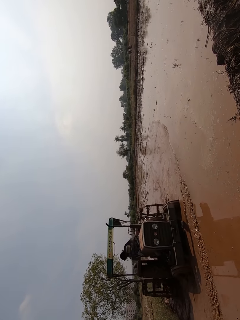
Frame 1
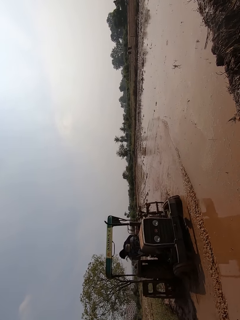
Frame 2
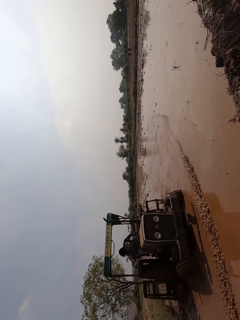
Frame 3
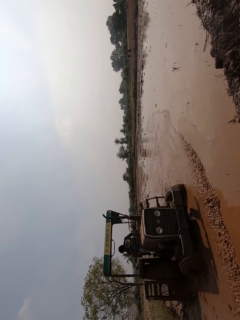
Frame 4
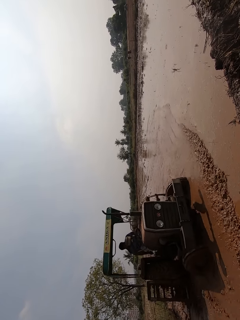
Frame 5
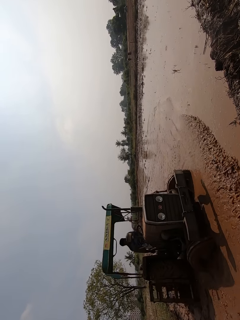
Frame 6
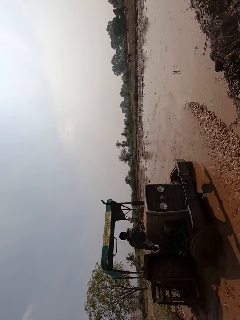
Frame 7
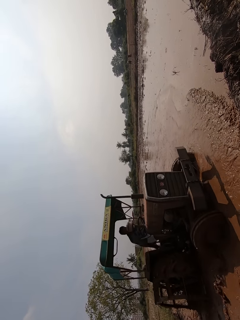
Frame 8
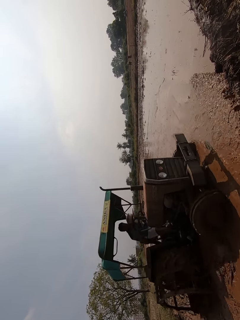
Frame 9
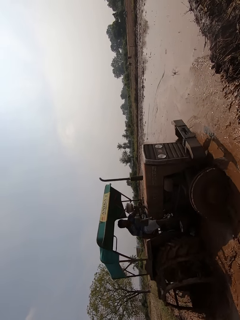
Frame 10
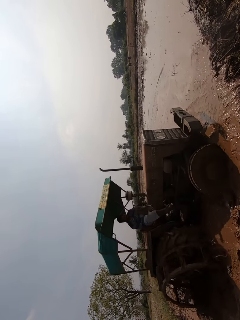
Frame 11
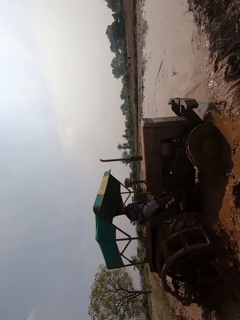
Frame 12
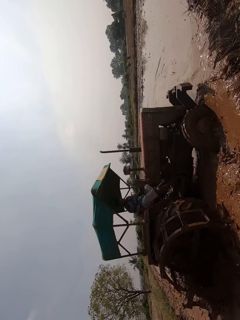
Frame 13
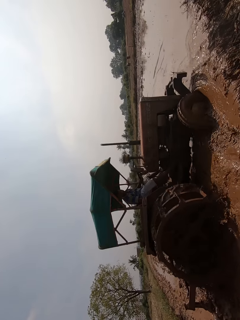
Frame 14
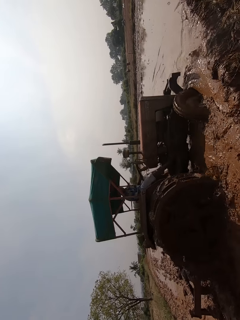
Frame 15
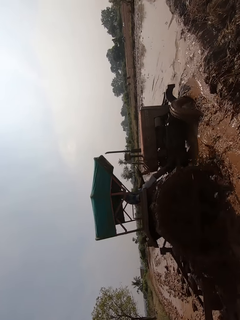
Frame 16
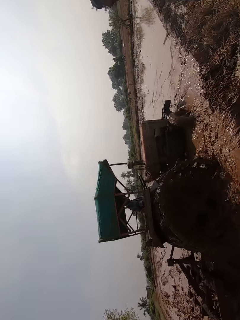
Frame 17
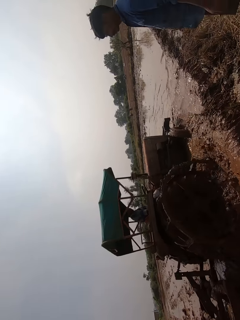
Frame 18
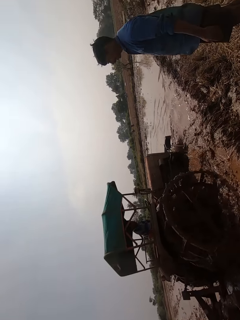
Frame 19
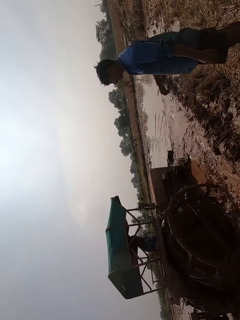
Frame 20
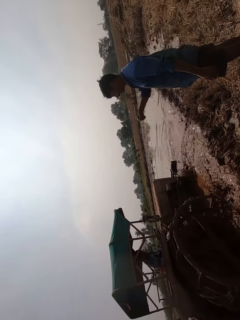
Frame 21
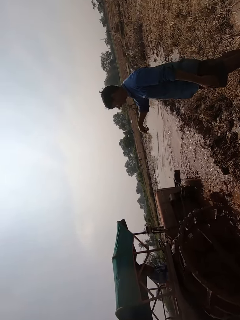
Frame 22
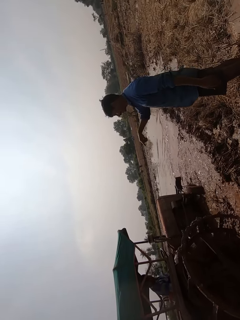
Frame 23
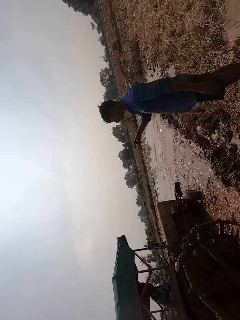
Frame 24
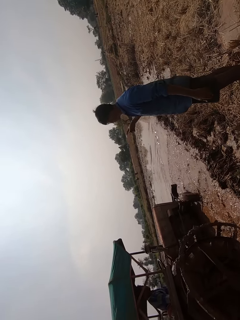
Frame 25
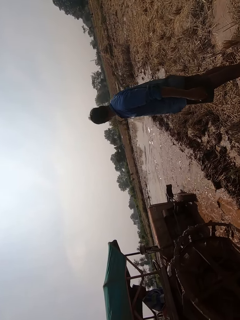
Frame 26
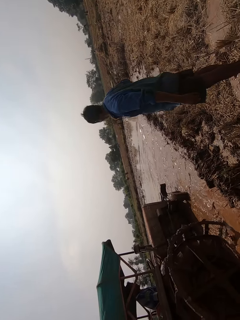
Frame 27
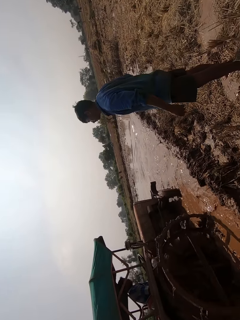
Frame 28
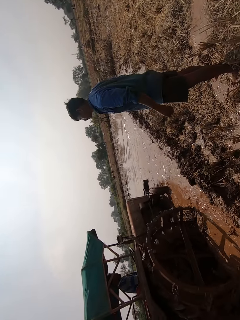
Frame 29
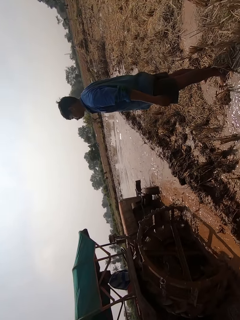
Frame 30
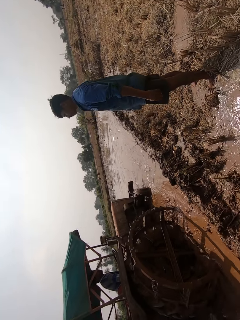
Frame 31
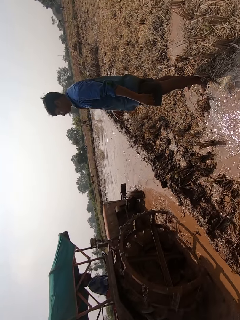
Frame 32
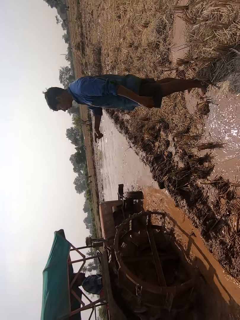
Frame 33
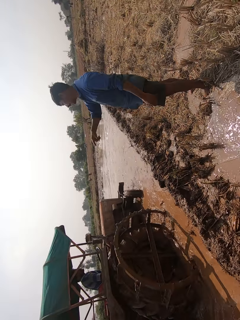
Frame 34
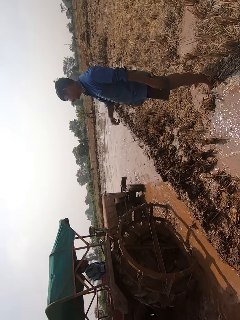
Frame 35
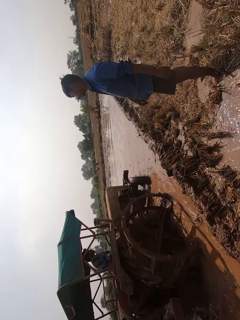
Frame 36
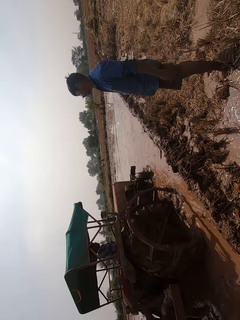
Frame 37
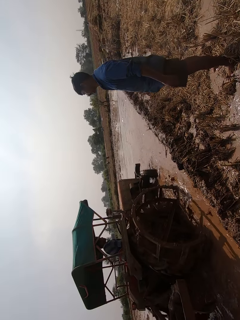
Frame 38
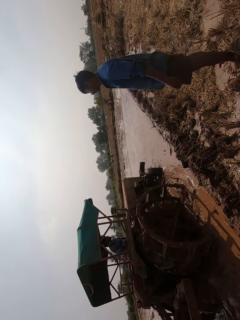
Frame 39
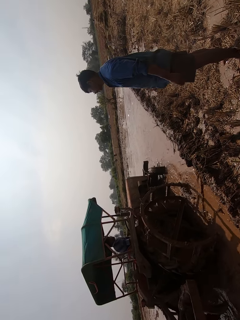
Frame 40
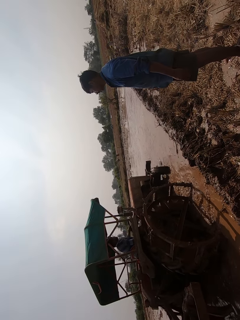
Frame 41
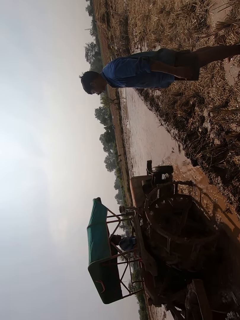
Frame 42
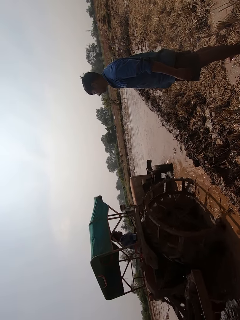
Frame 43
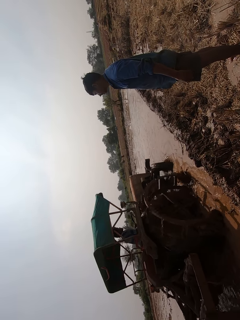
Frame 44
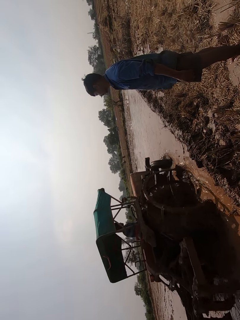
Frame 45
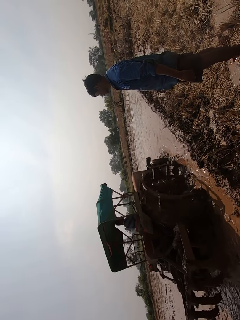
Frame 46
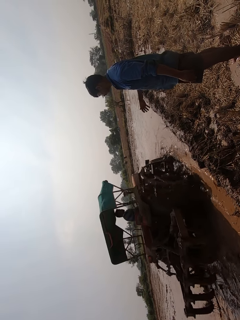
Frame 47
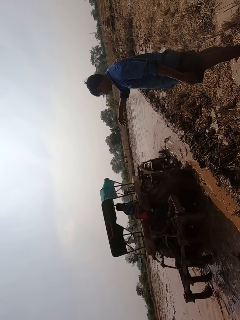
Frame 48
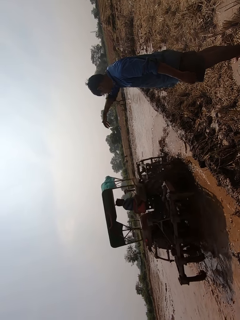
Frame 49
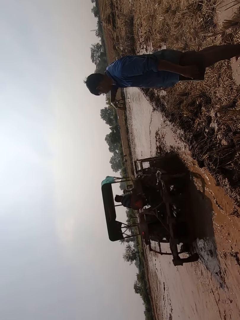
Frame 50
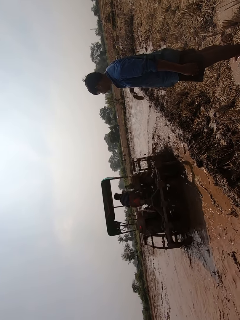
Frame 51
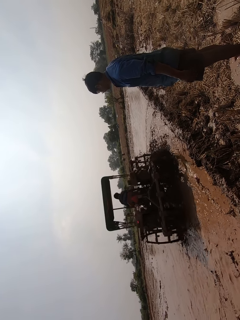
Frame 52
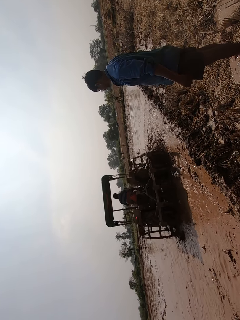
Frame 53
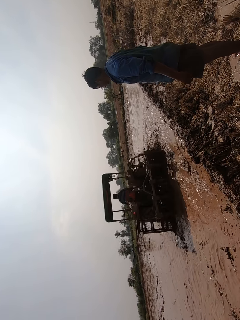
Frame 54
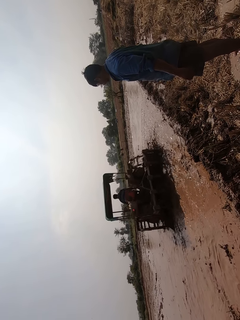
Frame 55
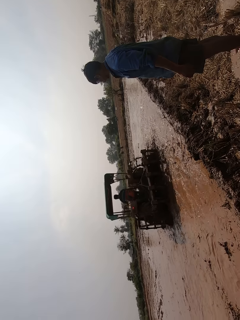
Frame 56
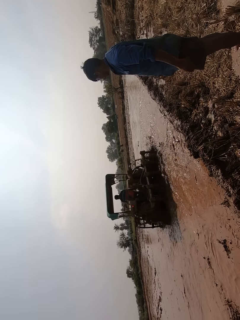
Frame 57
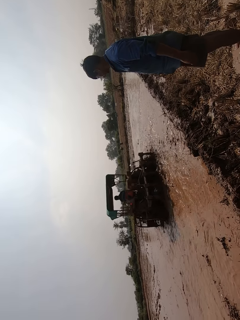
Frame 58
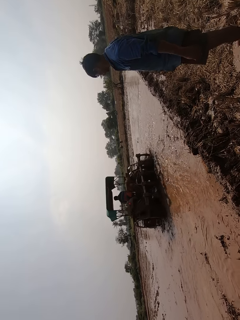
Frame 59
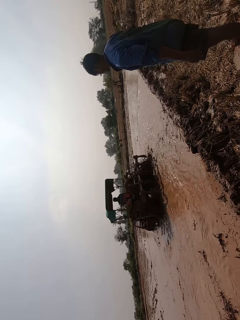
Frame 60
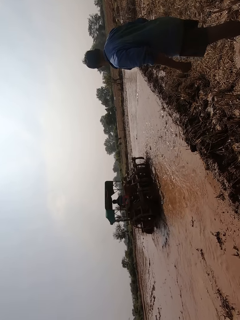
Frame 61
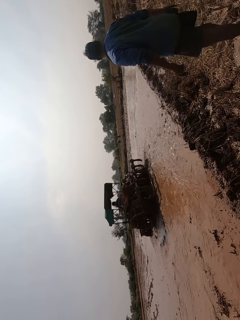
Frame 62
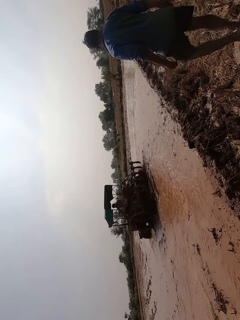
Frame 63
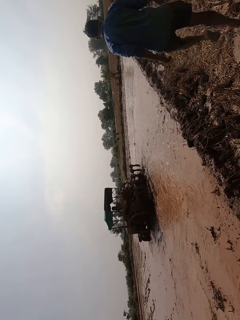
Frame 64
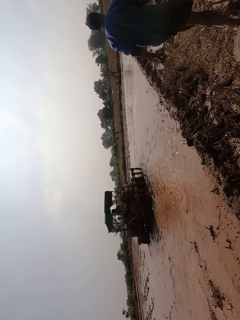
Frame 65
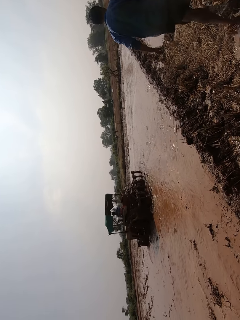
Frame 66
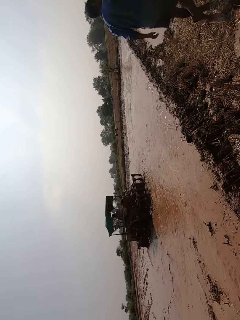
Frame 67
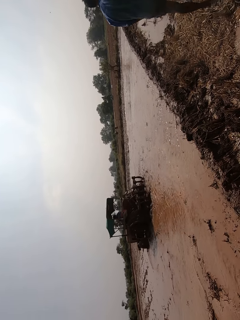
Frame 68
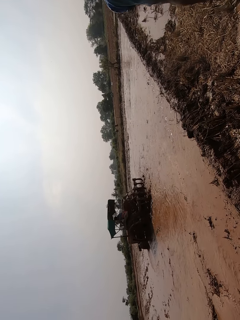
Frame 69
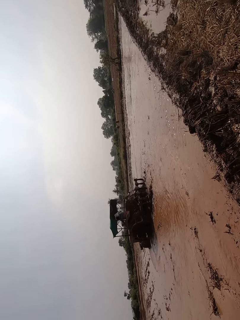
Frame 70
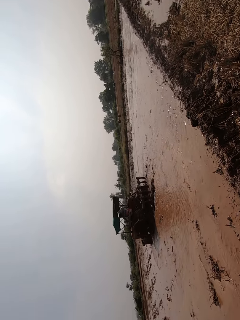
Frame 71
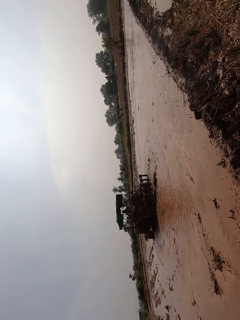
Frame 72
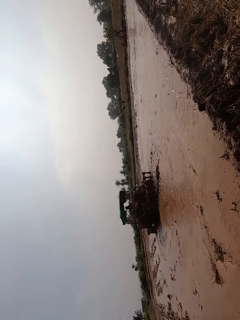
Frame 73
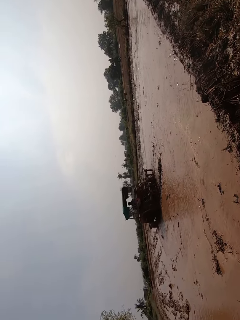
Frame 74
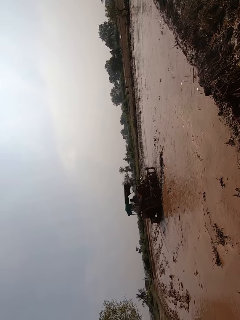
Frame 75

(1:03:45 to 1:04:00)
A man converses with the person. The person drives the tractor on the muddy field. The person ploughs the field with the ploughing tractor.

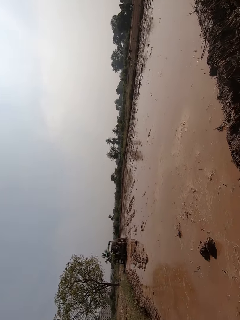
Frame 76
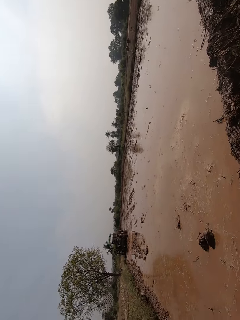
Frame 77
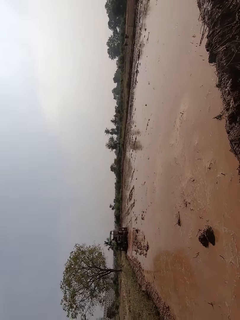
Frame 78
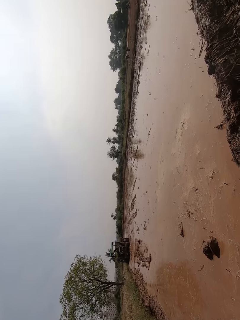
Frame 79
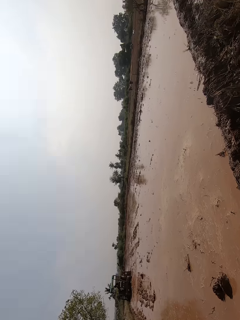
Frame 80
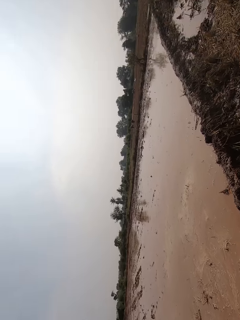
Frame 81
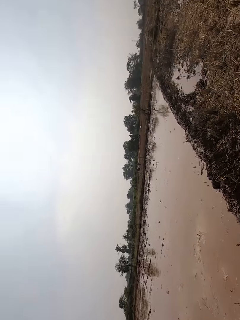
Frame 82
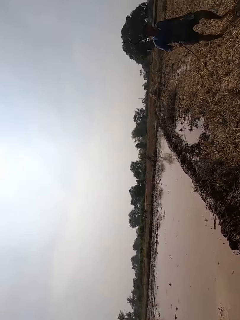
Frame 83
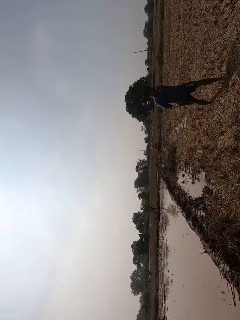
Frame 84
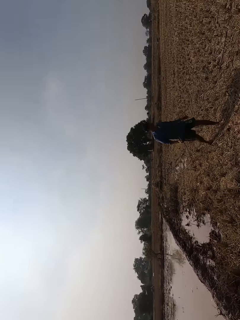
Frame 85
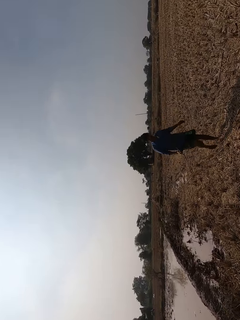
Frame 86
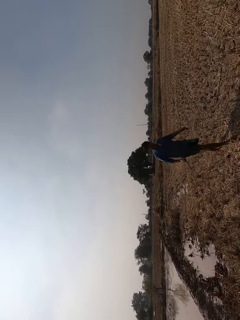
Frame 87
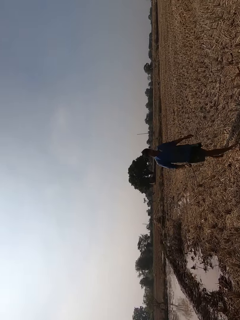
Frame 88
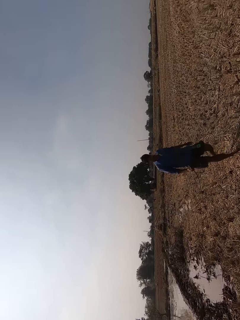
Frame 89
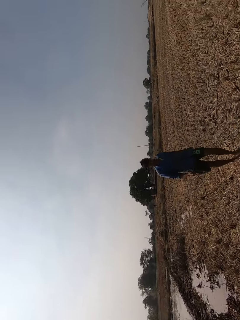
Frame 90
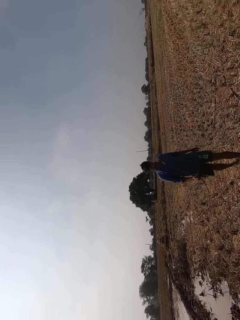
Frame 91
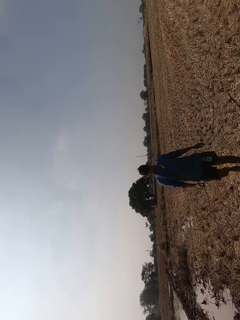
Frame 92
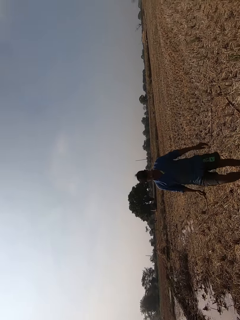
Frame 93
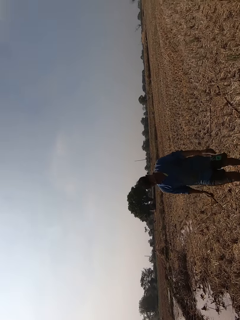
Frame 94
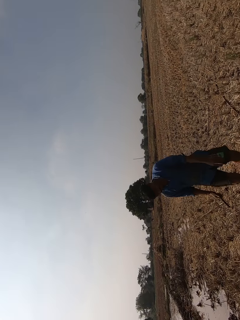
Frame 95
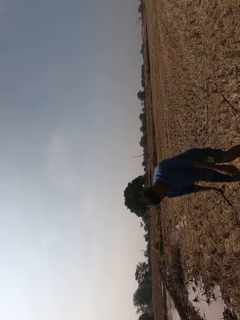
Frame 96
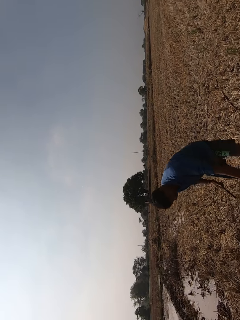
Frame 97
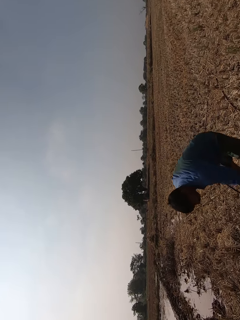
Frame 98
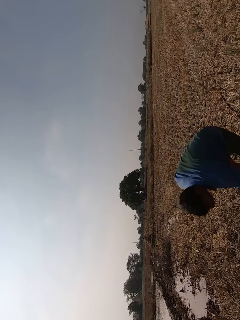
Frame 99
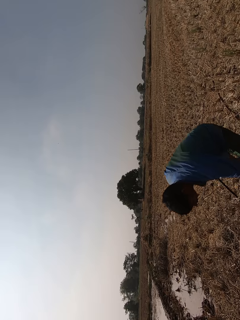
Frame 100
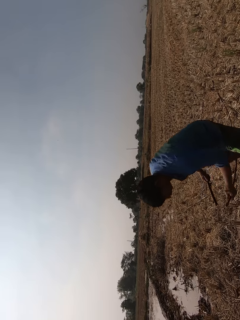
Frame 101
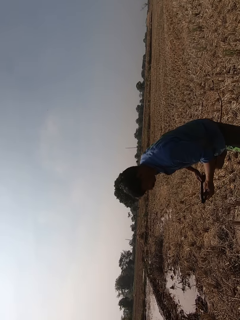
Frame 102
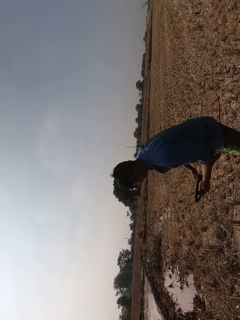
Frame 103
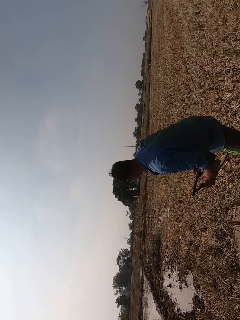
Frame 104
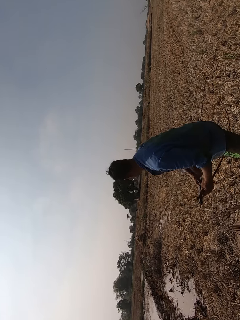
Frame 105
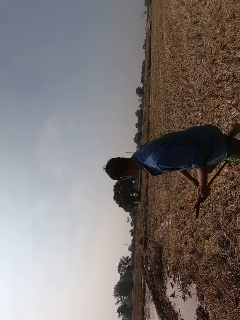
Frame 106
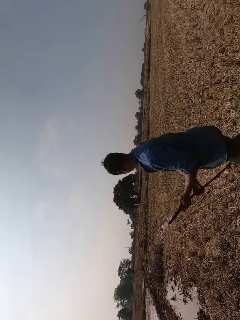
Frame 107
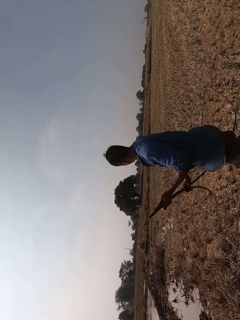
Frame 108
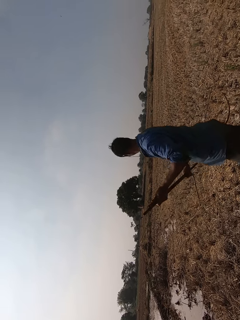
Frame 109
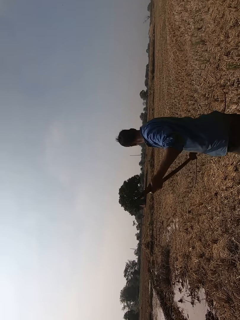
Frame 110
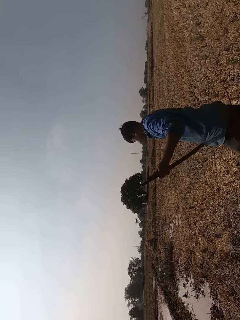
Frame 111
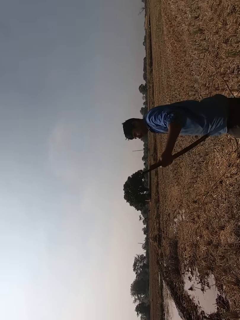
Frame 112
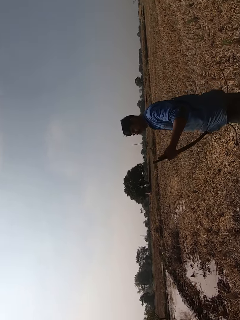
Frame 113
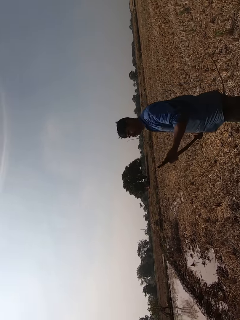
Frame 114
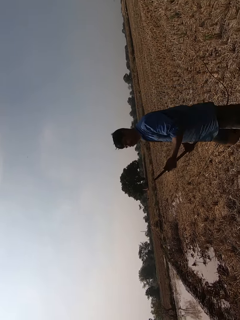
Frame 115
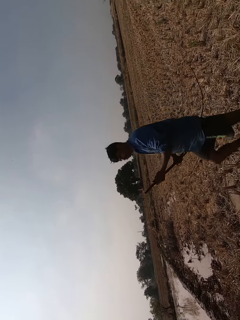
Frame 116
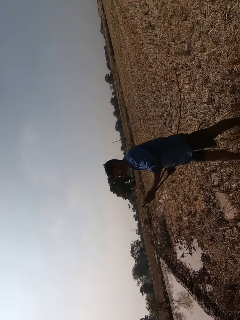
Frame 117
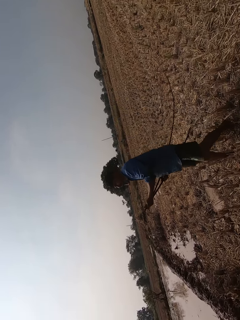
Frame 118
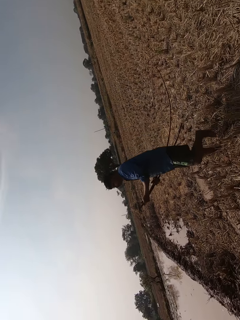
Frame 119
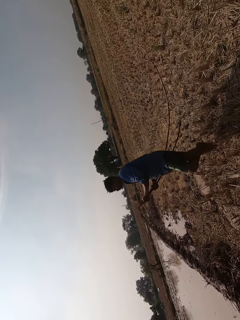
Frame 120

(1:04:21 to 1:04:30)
The camera wearer turns to his right. The man walks towards the camera wearer. The man holds a rope. The man picks up a wire from the floor with his left hand.
